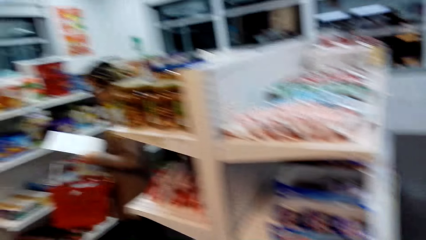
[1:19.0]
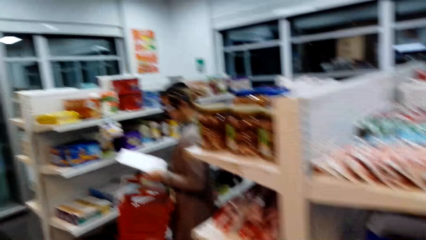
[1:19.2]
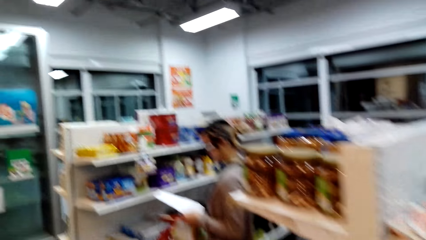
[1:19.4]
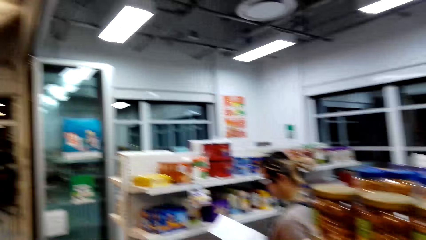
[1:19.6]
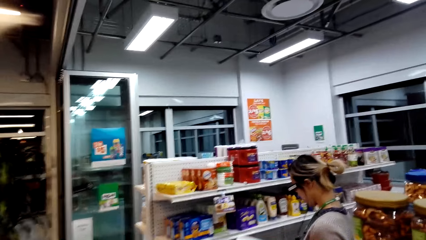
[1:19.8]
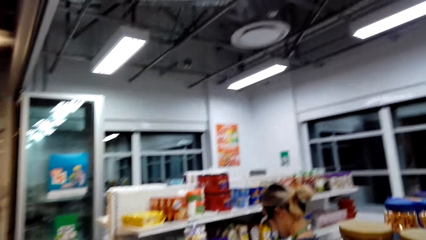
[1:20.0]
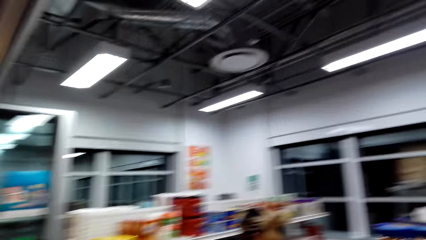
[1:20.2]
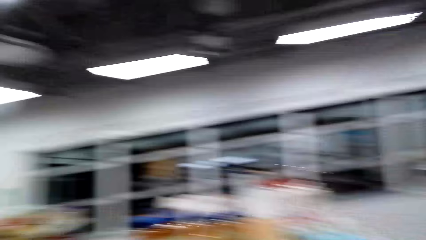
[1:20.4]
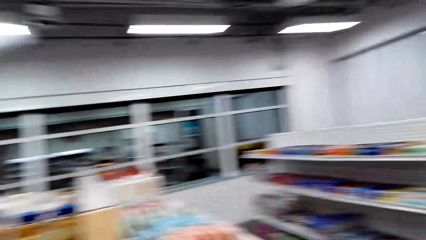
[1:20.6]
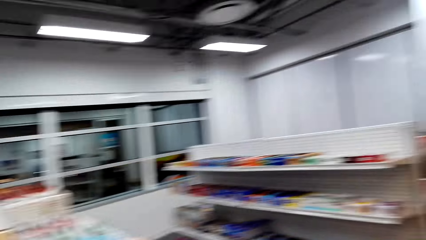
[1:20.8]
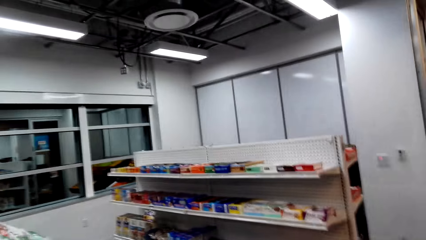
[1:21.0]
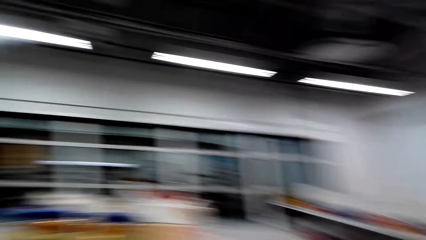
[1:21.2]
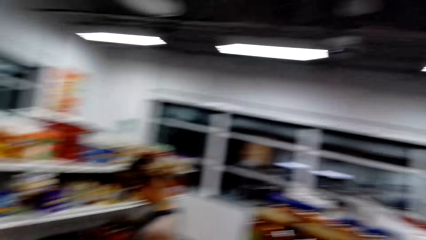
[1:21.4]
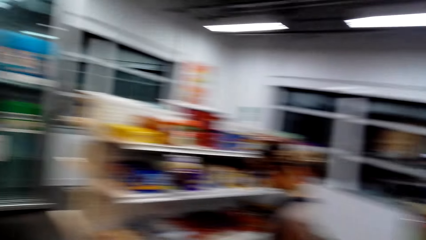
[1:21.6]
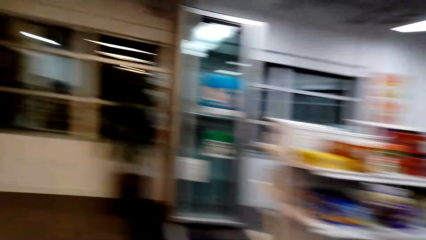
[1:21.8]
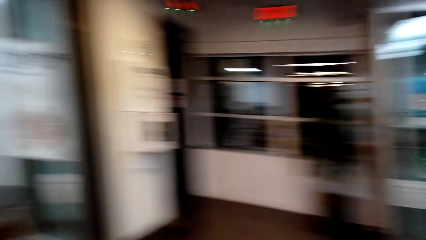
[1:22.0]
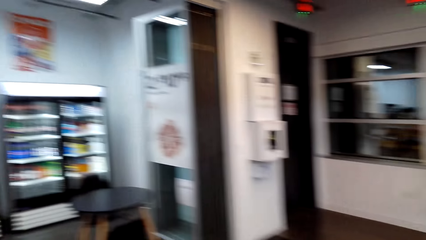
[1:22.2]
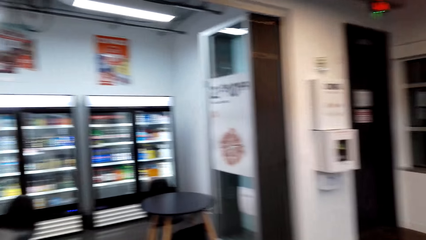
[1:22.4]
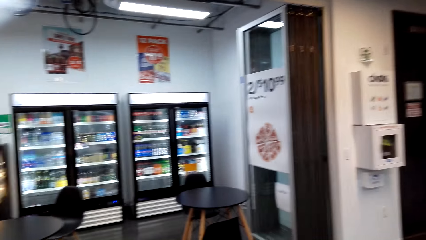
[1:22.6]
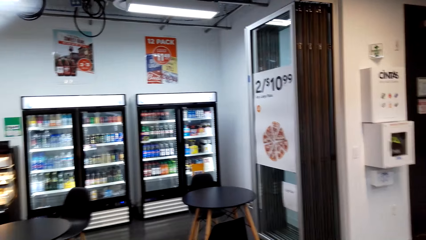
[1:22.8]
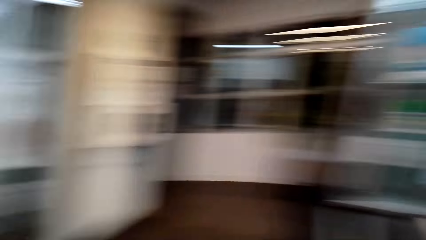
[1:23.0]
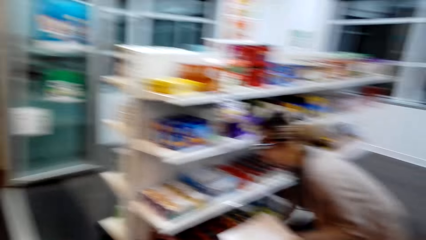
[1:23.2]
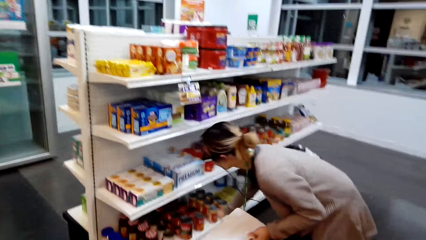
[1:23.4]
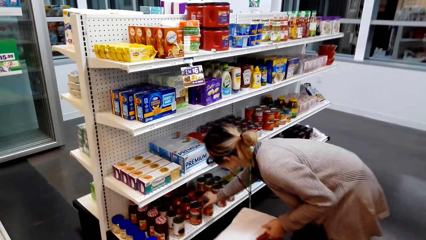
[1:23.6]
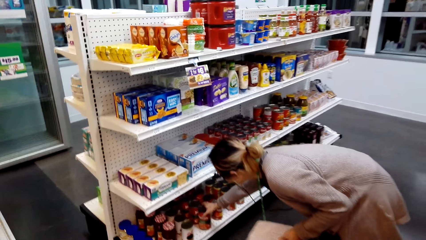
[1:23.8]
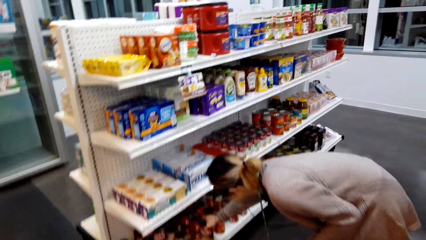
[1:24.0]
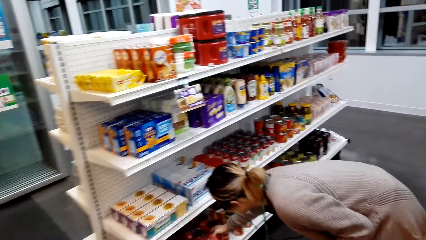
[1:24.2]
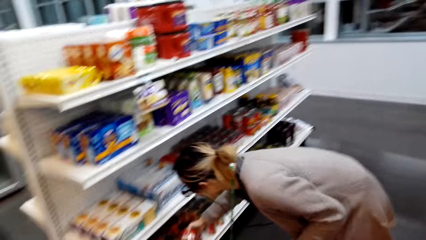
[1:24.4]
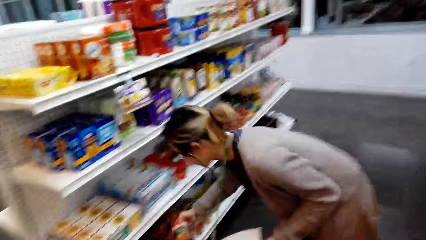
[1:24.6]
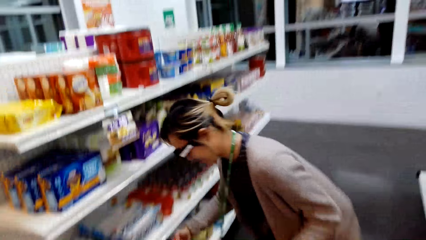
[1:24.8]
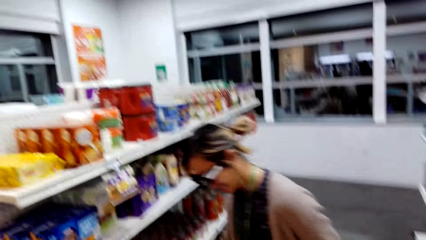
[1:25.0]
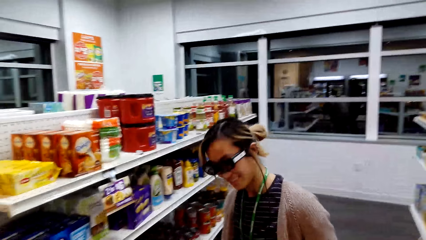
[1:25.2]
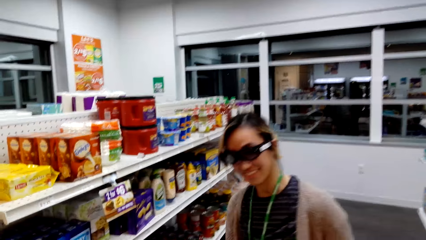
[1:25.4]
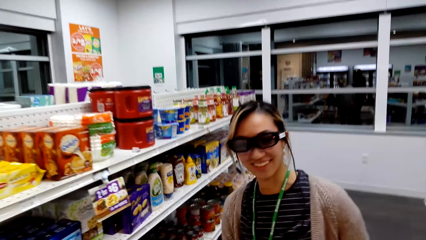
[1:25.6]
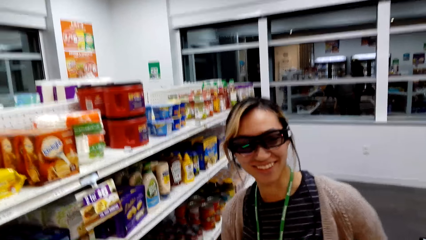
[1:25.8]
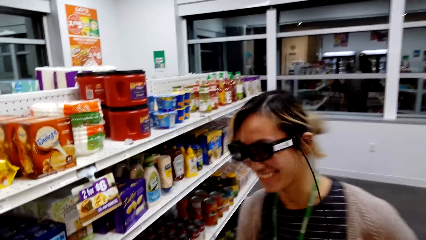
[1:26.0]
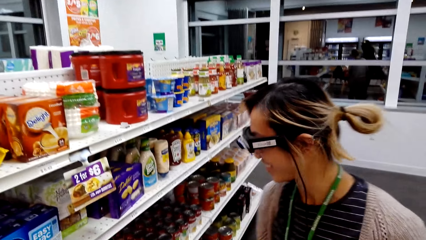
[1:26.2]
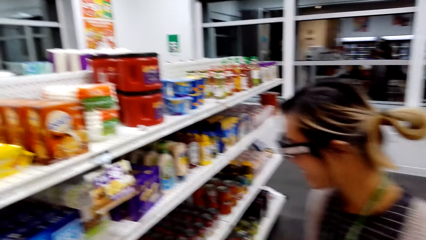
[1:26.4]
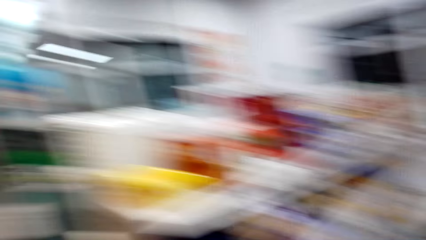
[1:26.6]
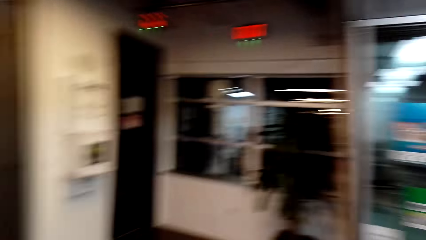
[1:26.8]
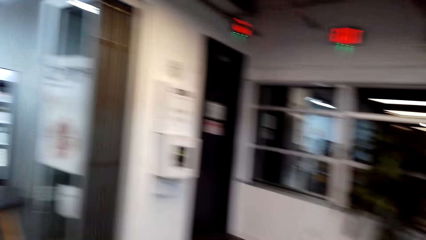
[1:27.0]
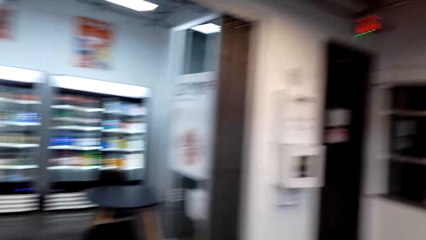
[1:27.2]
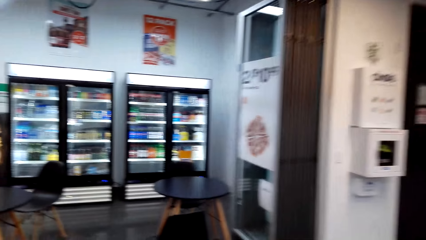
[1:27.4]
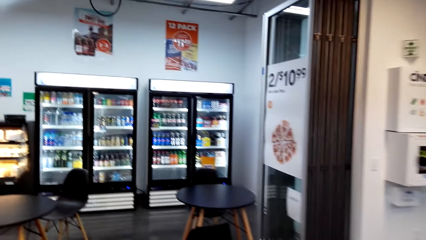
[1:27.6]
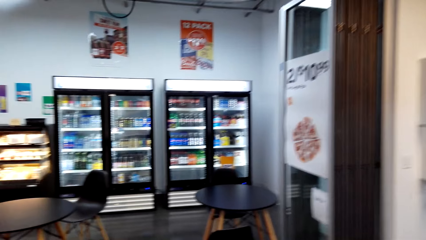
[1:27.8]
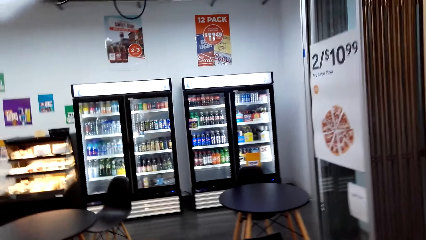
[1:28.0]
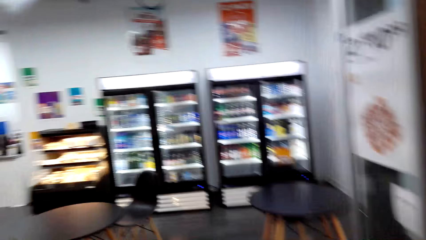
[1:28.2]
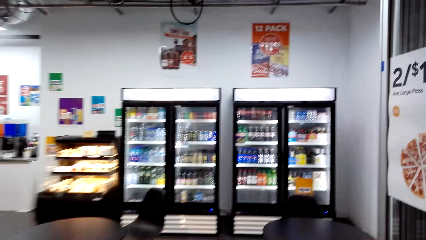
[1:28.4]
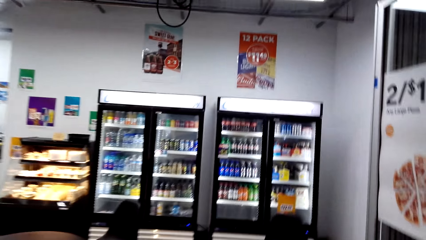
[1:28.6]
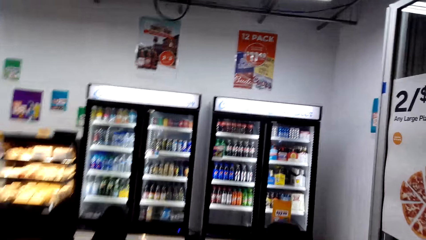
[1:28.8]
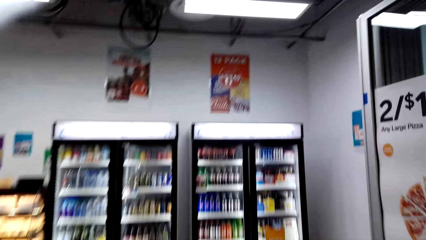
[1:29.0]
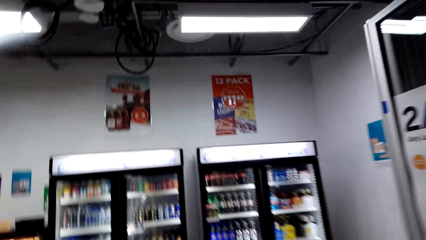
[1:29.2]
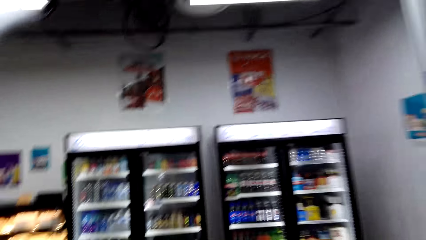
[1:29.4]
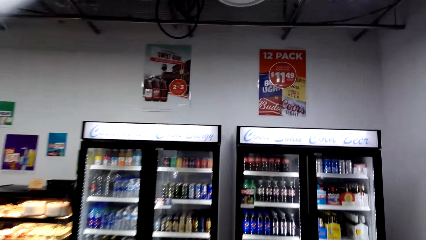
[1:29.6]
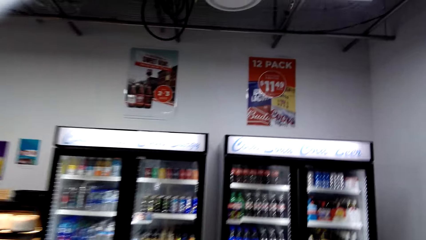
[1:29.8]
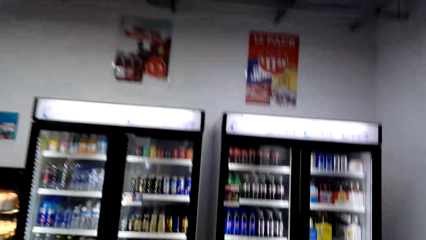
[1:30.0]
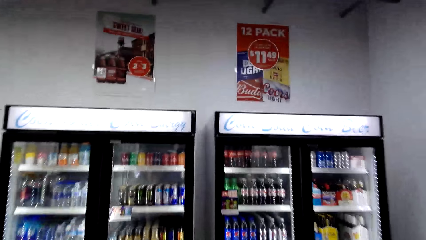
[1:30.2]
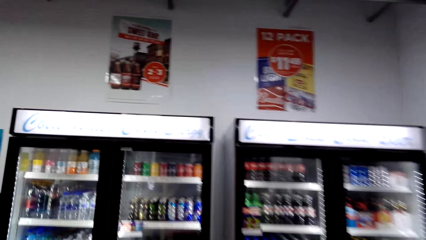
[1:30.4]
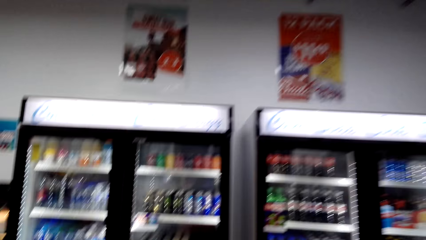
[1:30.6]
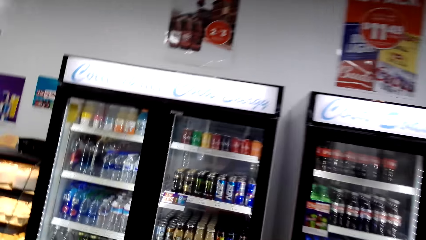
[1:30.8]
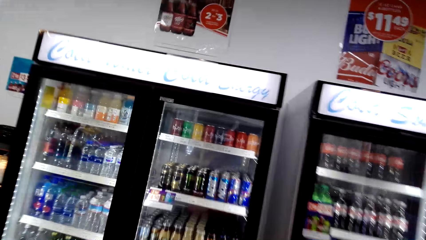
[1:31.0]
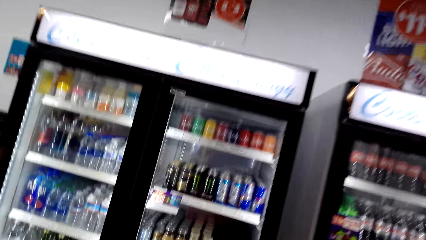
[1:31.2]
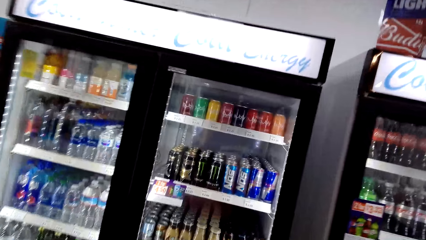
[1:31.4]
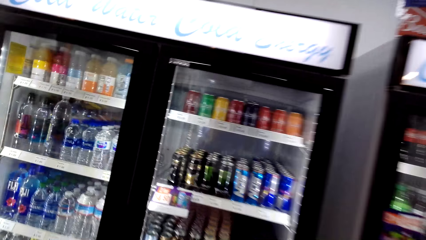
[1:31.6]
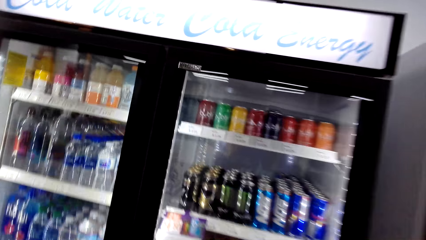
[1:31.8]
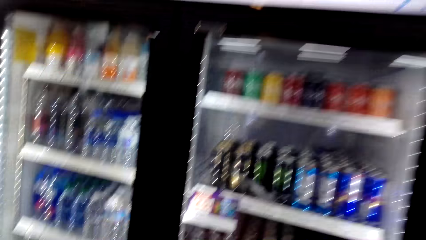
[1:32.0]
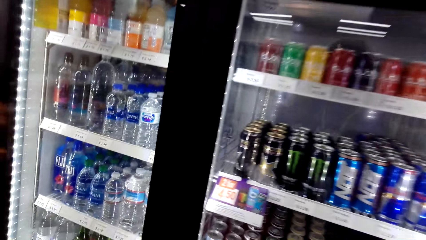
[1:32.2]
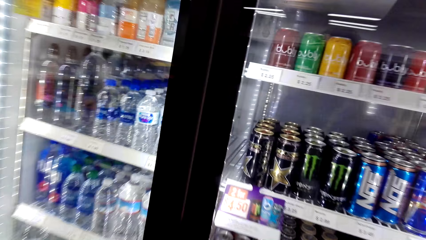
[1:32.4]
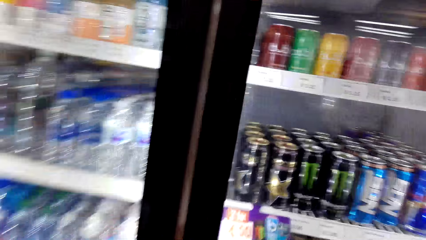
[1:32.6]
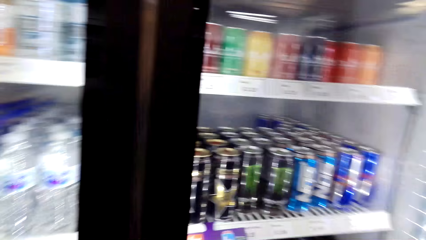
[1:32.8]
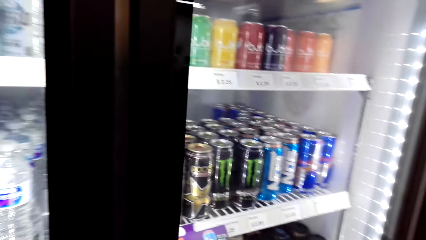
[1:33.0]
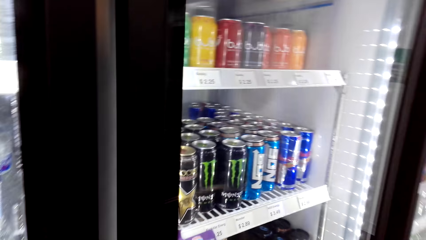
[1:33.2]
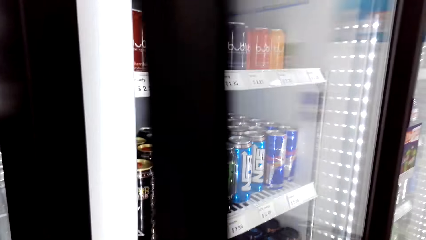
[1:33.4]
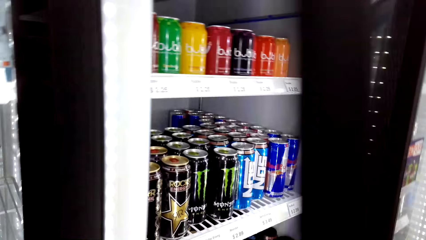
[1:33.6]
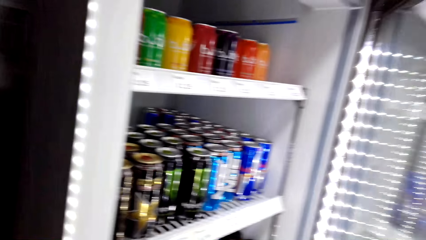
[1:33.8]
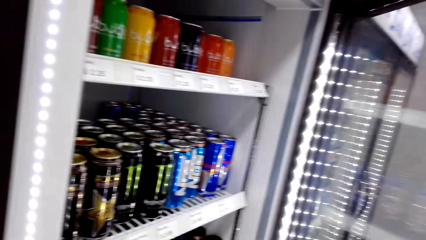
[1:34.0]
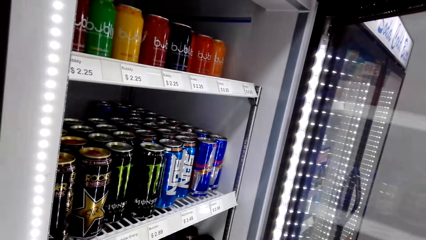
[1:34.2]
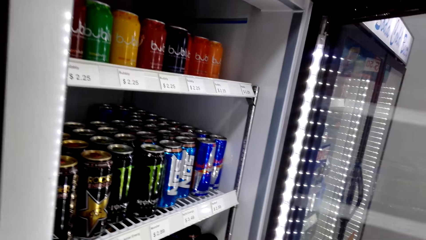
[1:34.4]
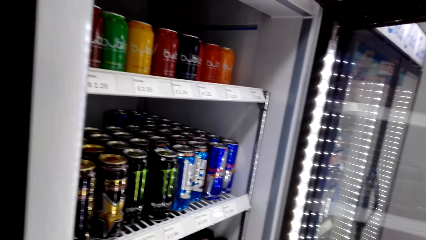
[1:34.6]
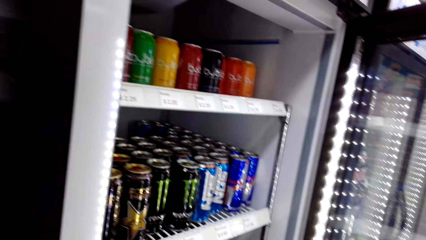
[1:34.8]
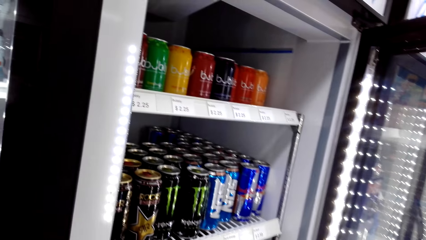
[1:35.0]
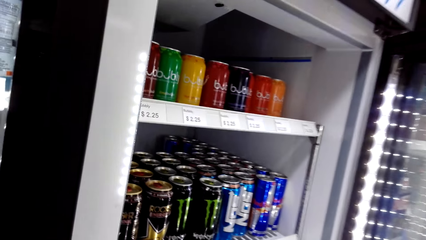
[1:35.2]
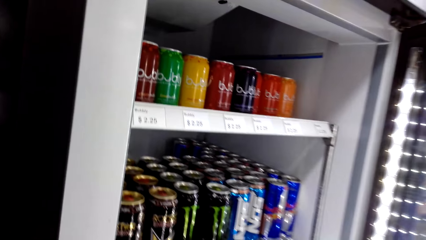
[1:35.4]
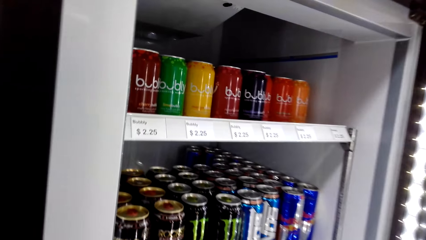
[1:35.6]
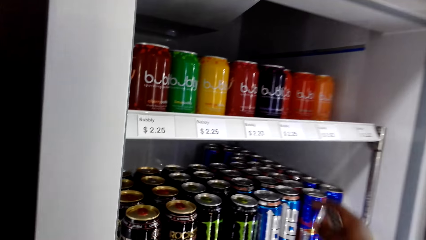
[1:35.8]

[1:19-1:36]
The camera wearer converses with a lady. They look around the supermarket. The lady picks something from the shelf. The camera wearer walks towards the fridge and opens the fridge.
